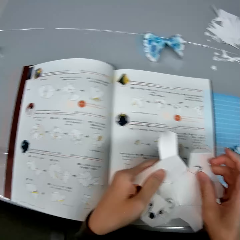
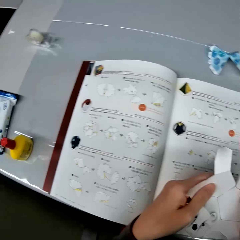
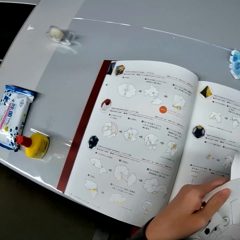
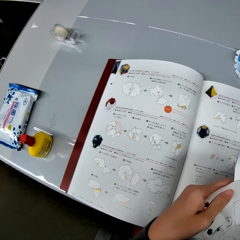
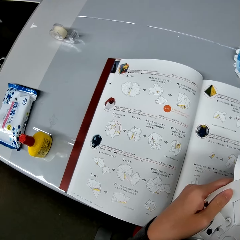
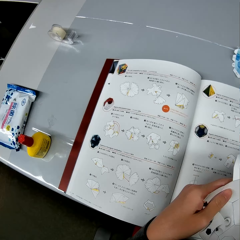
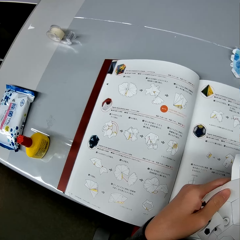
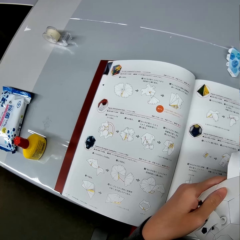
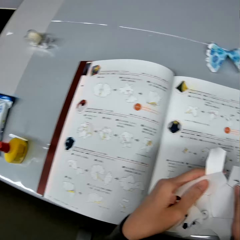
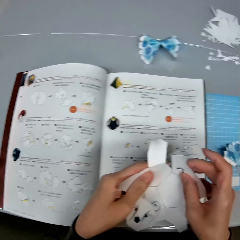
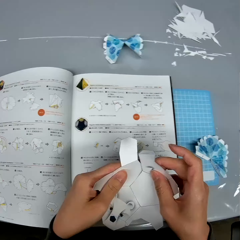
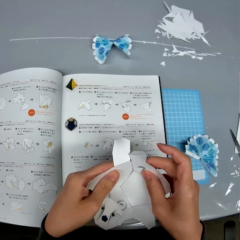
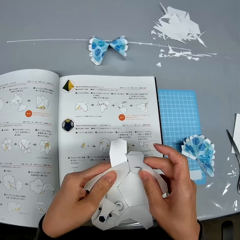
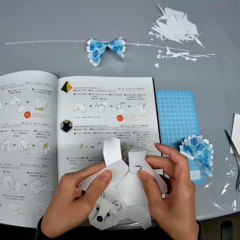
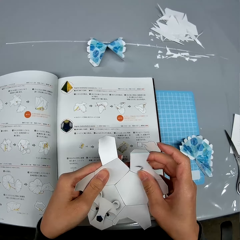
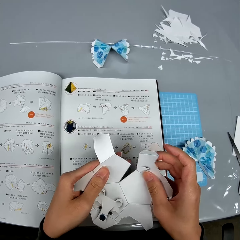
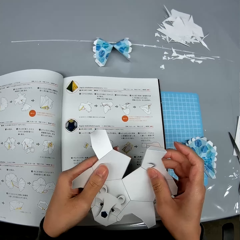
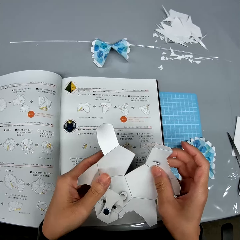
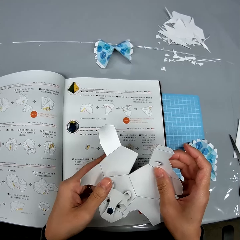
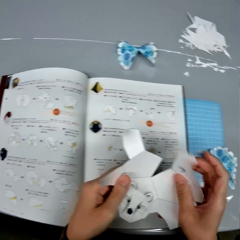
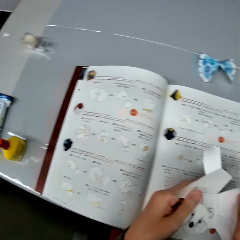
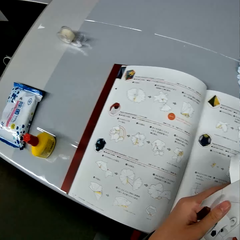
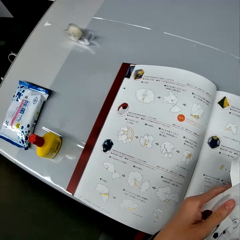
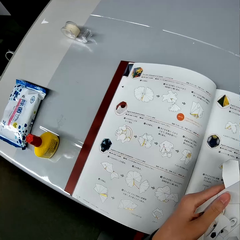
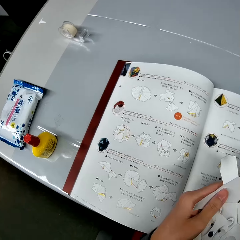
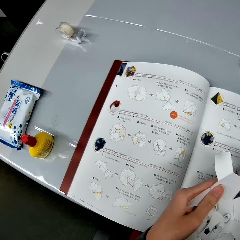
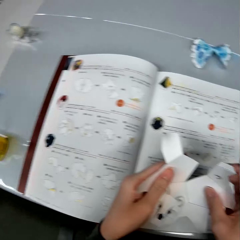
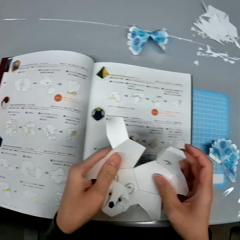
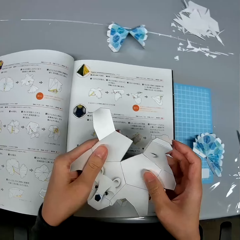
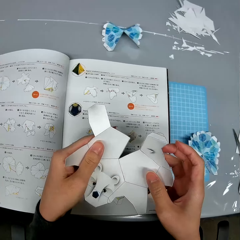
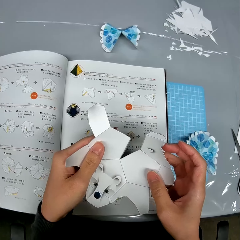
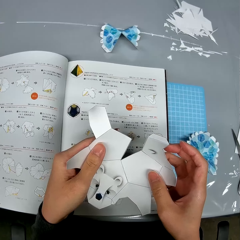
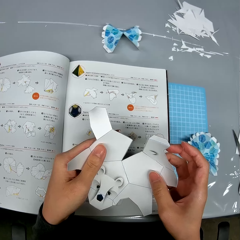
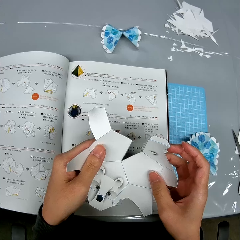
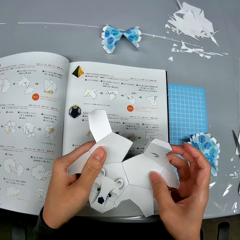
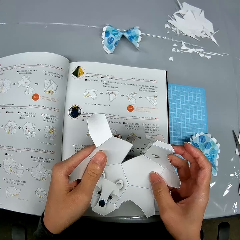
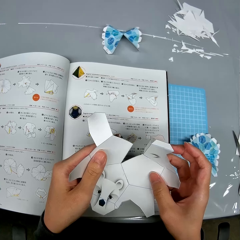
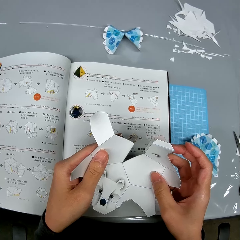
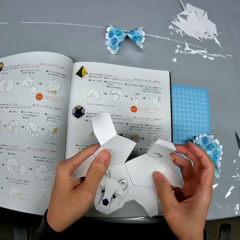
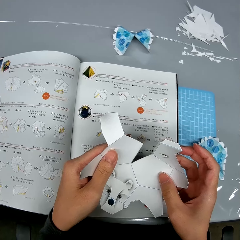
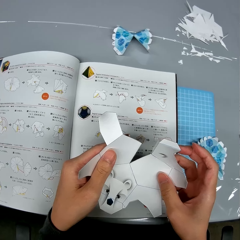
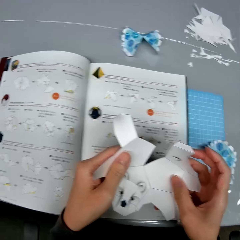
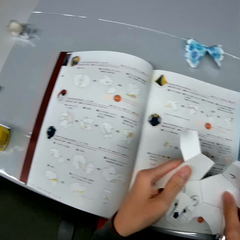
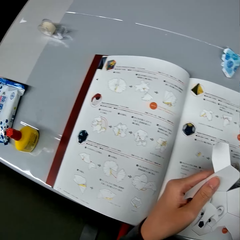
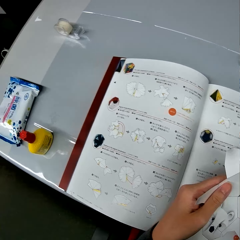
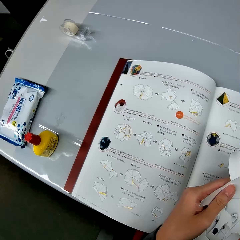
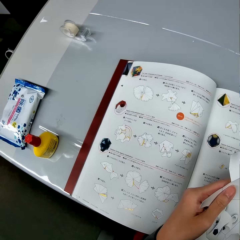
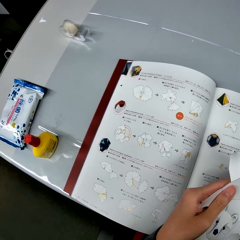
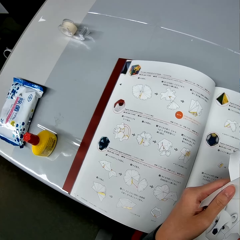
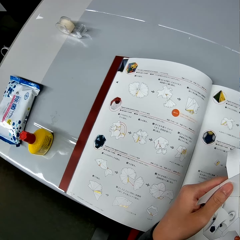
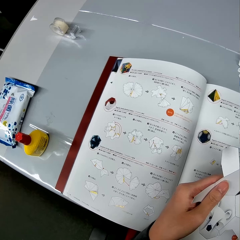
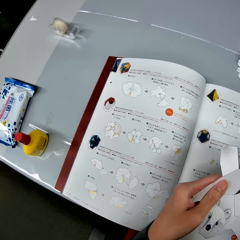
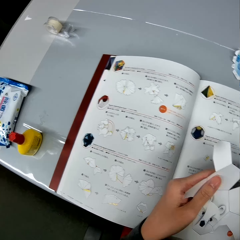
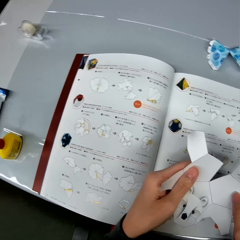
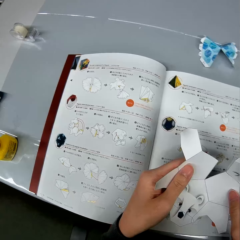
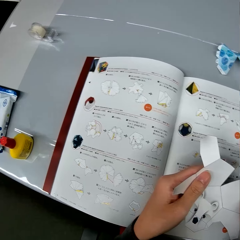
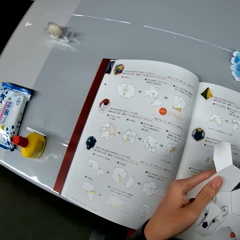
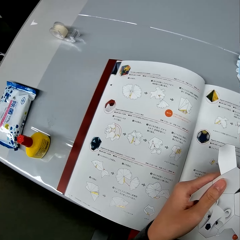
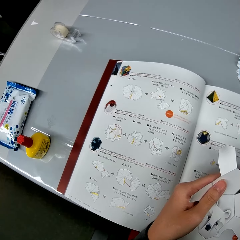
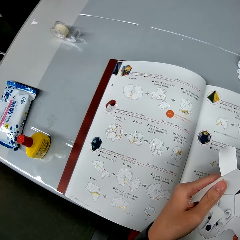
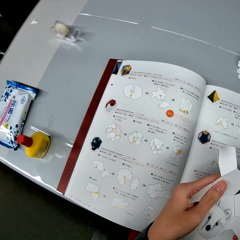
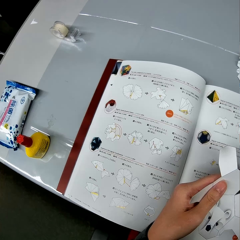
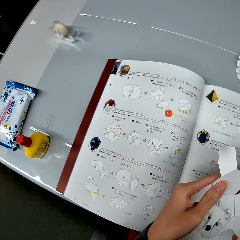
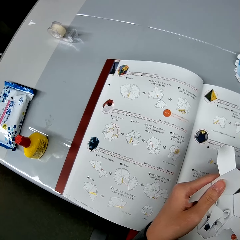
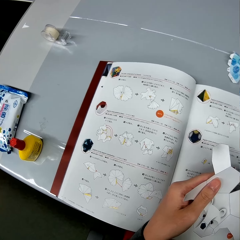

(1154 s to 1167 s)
The camera wearer looks at the instruction booklet. They craft a piece of paper. They look at the instruction booklet. They look at the craft paper. They look at the instruction booklet.

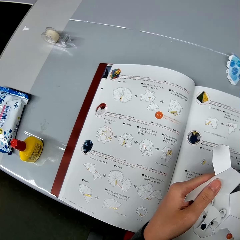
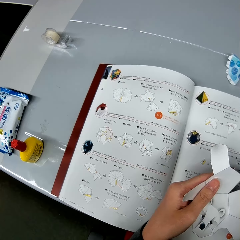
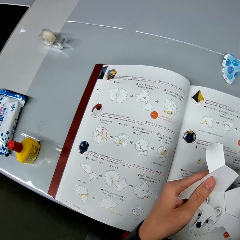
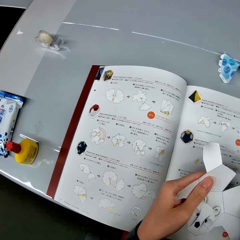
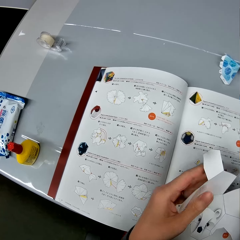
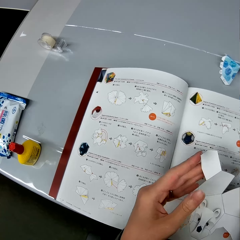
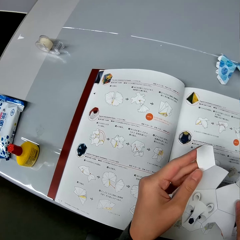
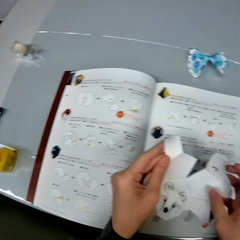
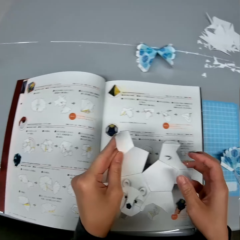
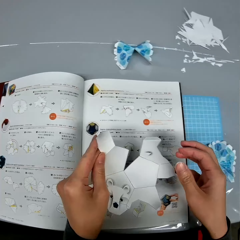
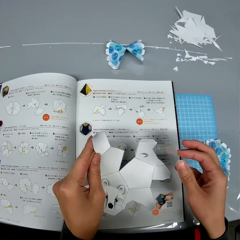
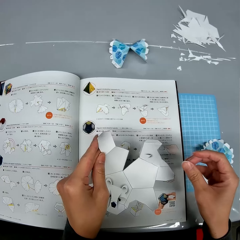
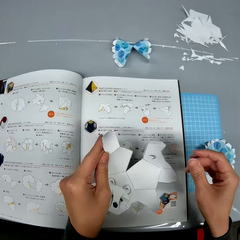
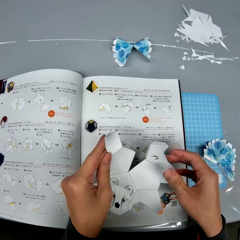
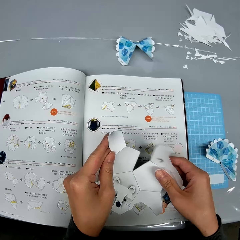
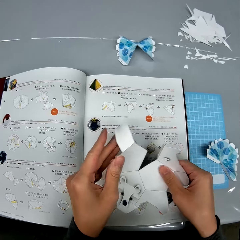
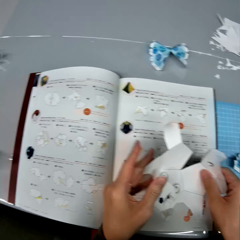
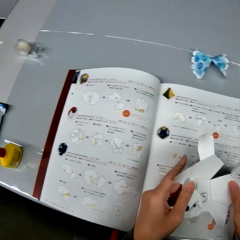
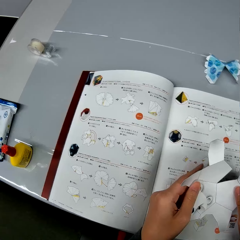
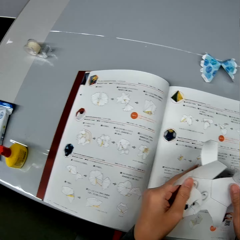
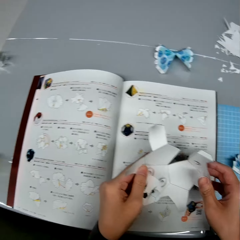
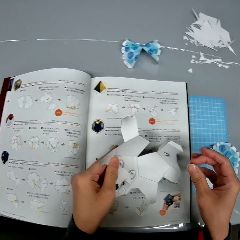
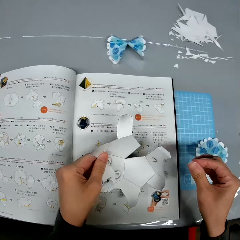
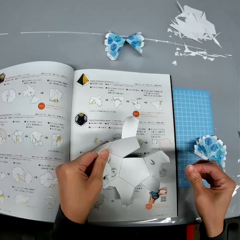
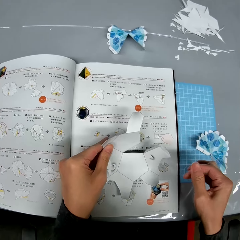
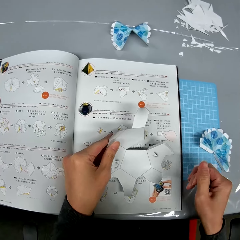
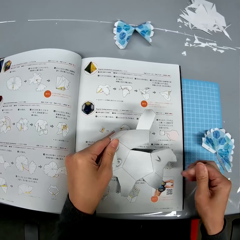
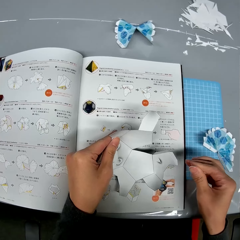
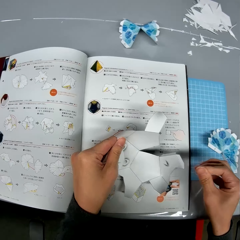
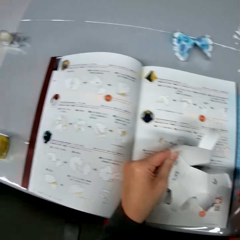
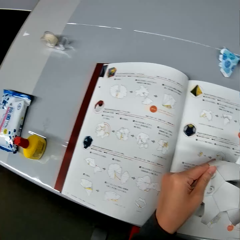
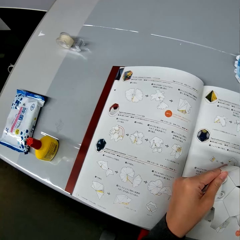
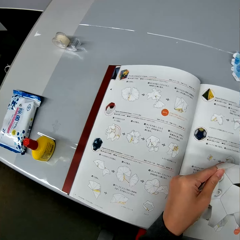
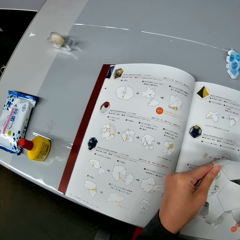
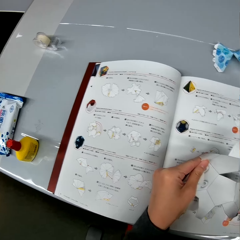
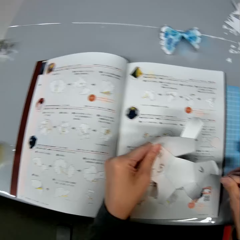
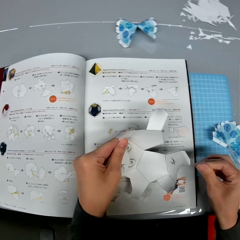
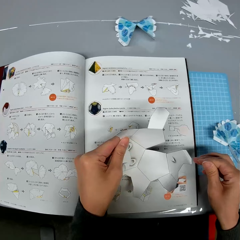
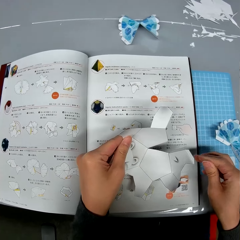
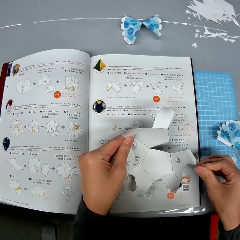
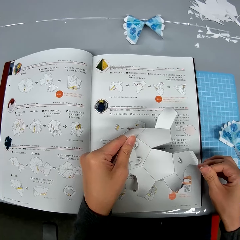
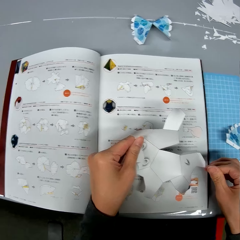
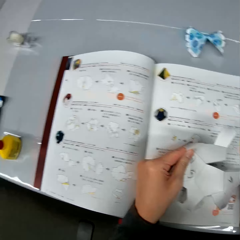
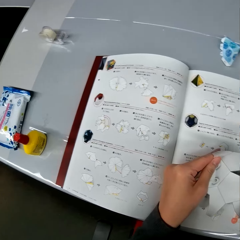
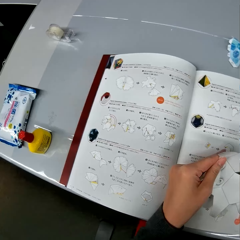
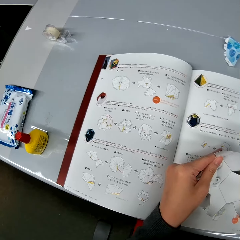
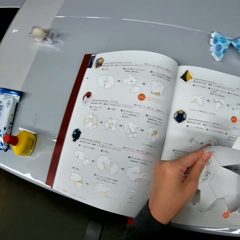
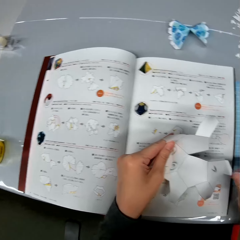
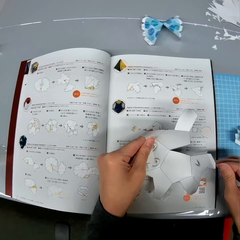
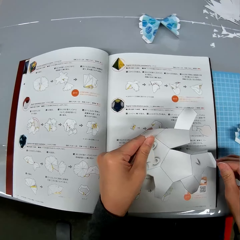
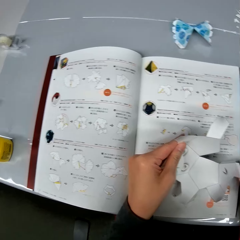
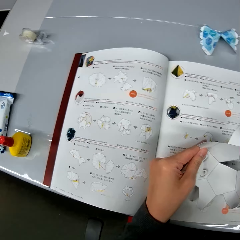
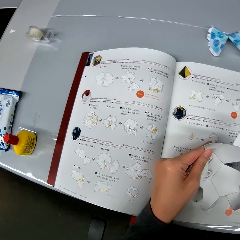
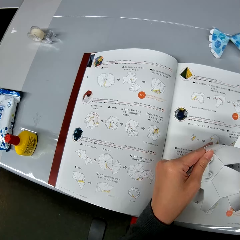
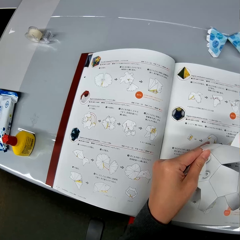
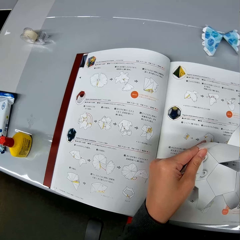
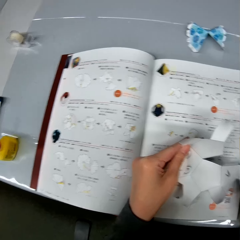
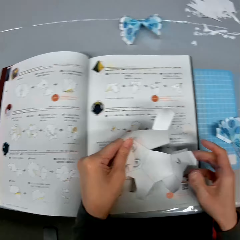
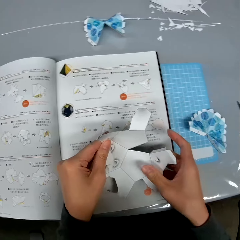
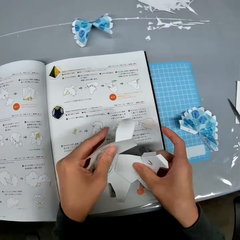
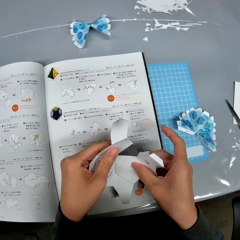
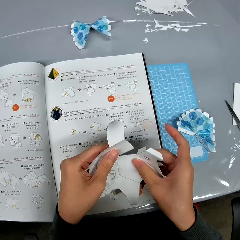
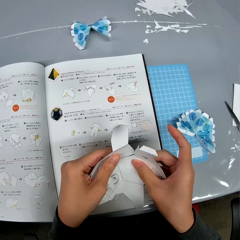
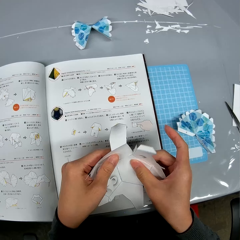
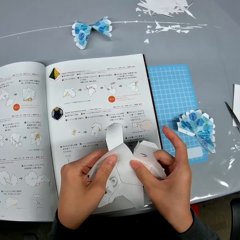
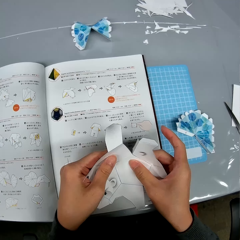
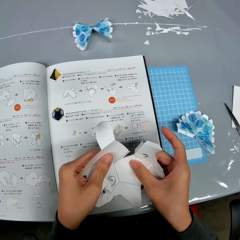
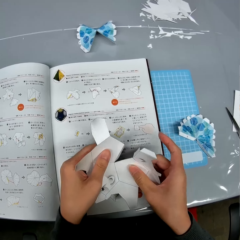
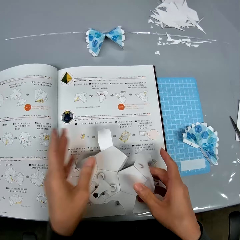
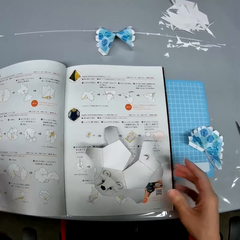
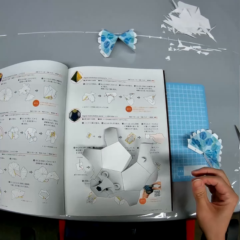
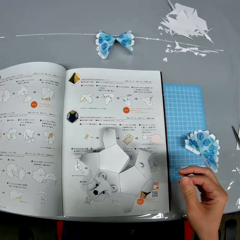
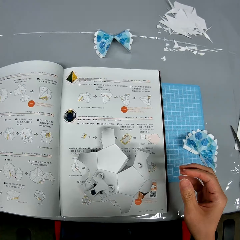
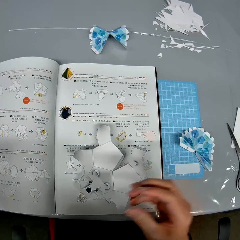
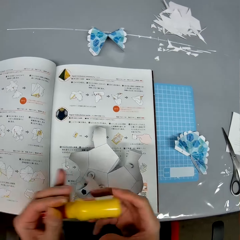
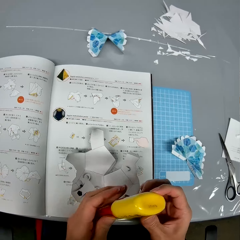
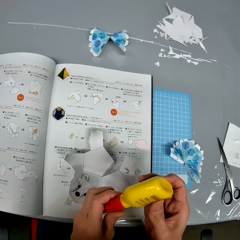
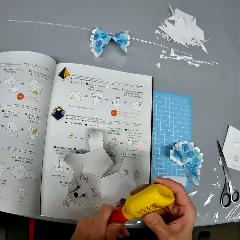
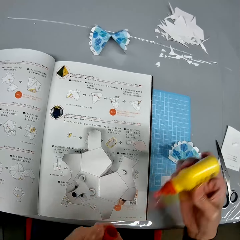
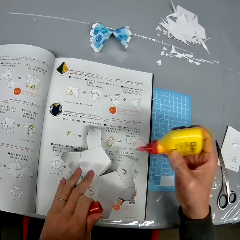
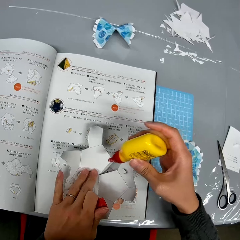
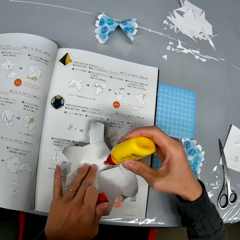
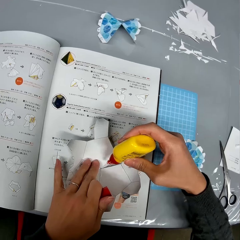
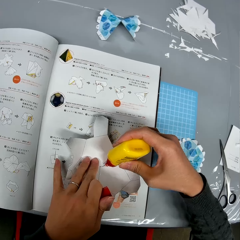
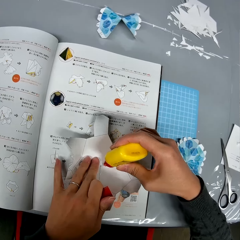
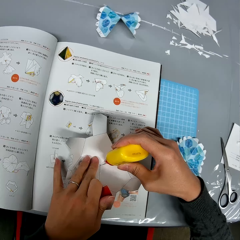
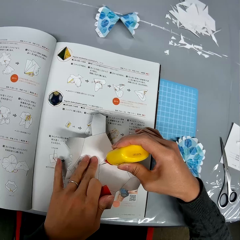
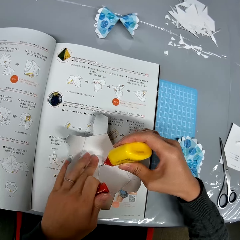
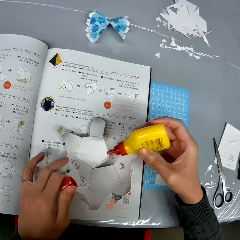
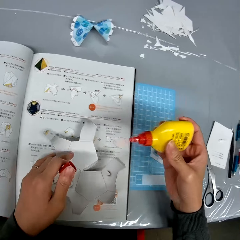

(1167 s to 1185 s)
The camera wearer looks at the craft paper. They twist fingers. They hold the craft paper. They look at the instruction booklet. They look at the craft paper. They twist fingers. They look at the instruction booklet. They look at the craft paper. They look at the instruction booklet. They look at the craft paper. They look at the instruction booklet. They craft a piece of paper. They put the craft paper on the instruction booklet. They pick up the glue container from the table. They open the glue container. They apply glue on the craft paper.
